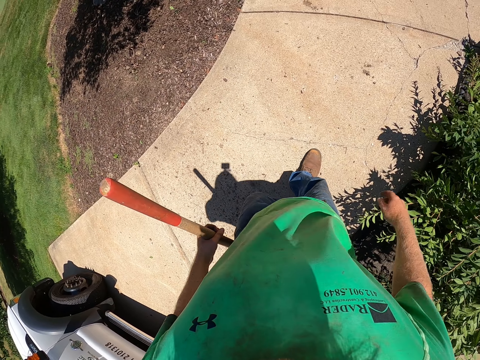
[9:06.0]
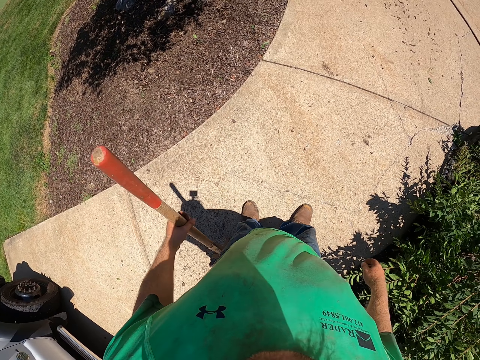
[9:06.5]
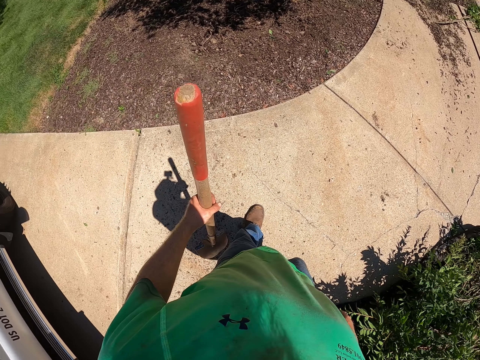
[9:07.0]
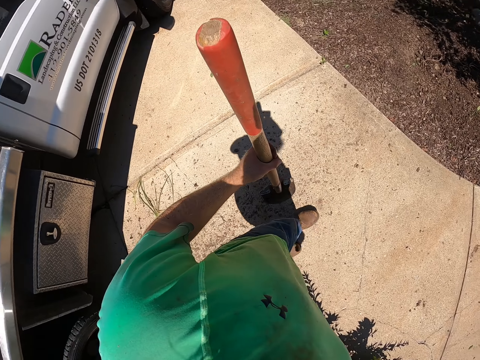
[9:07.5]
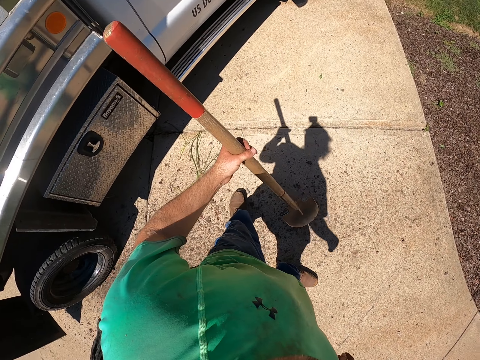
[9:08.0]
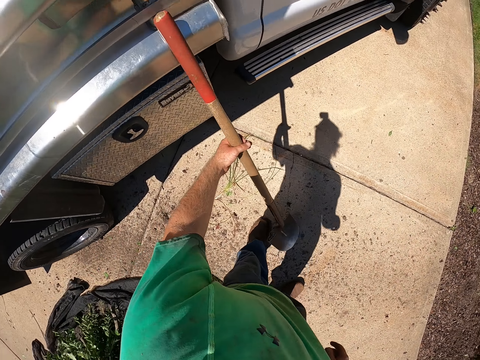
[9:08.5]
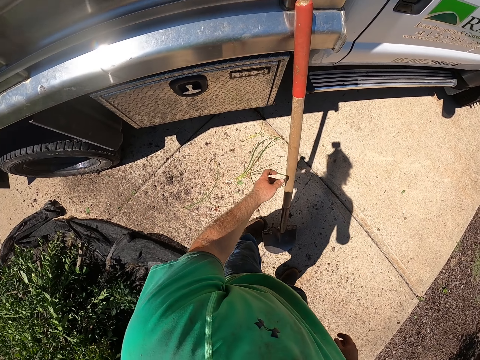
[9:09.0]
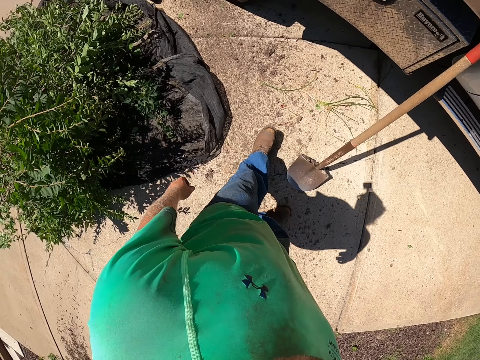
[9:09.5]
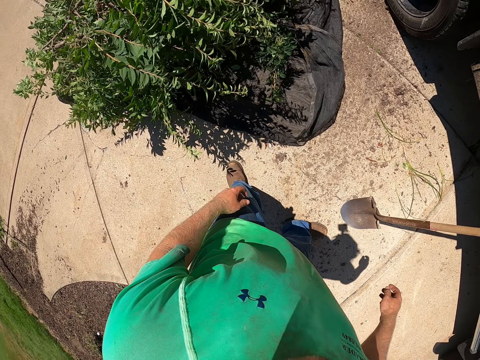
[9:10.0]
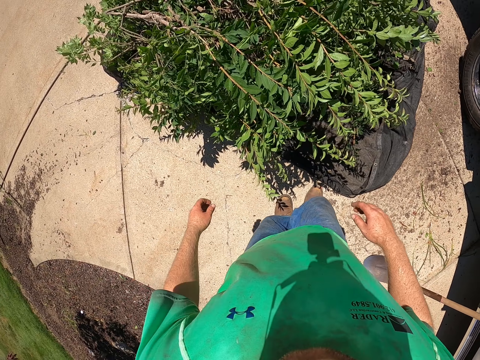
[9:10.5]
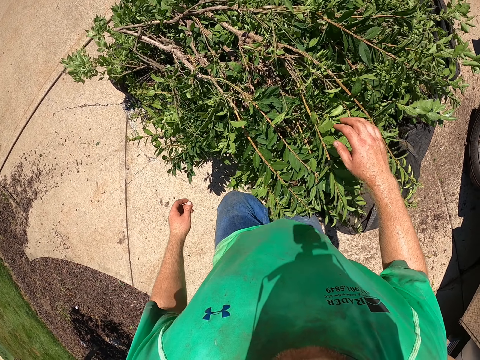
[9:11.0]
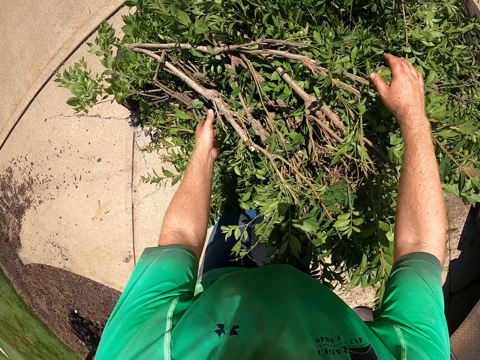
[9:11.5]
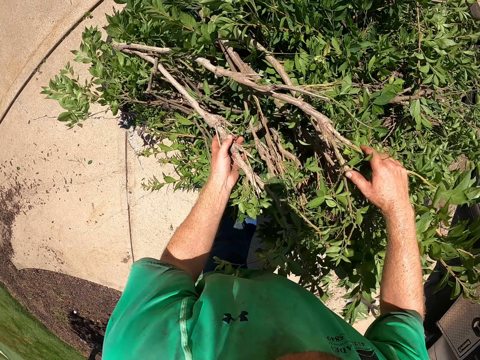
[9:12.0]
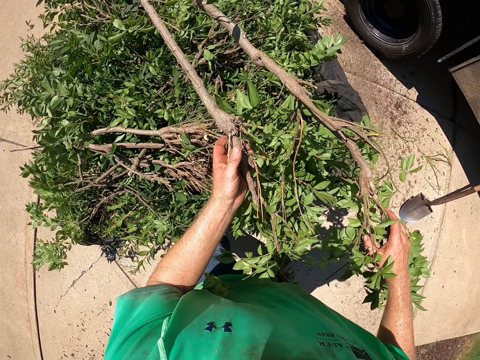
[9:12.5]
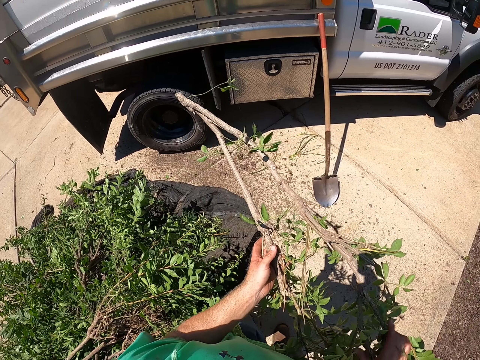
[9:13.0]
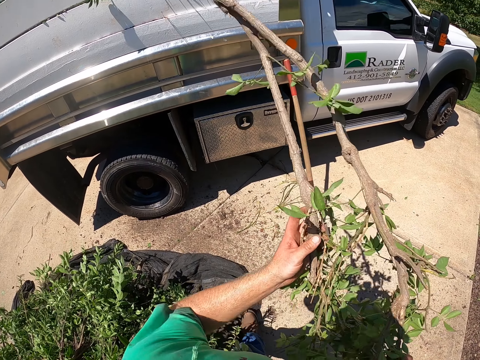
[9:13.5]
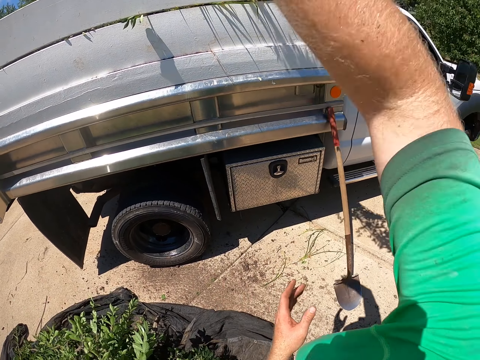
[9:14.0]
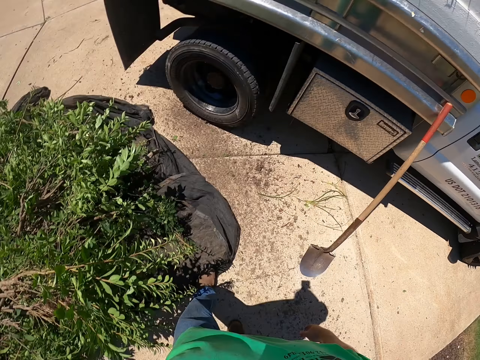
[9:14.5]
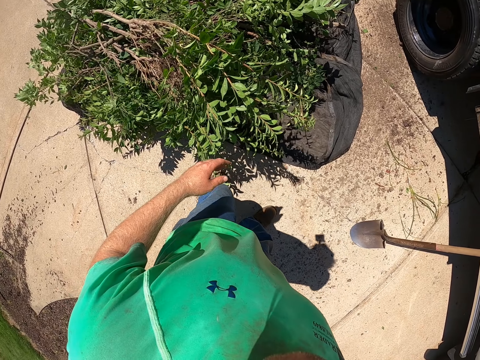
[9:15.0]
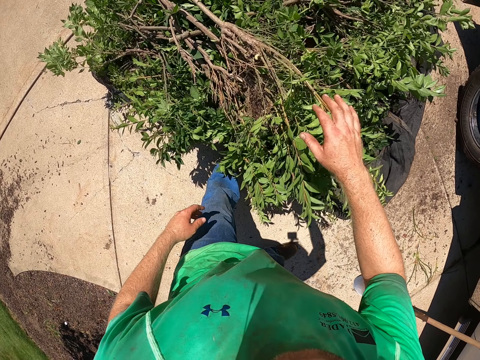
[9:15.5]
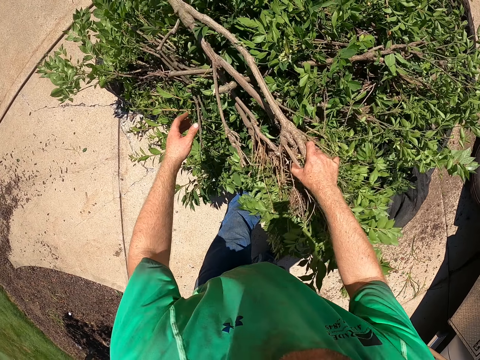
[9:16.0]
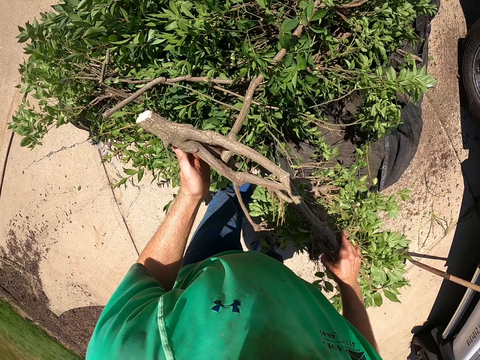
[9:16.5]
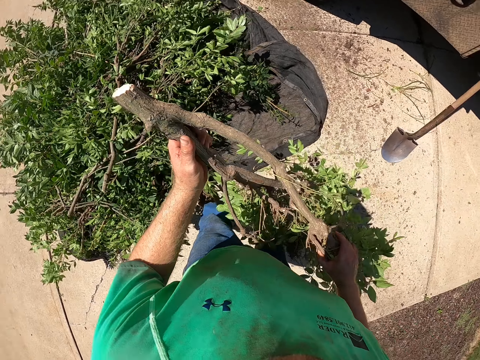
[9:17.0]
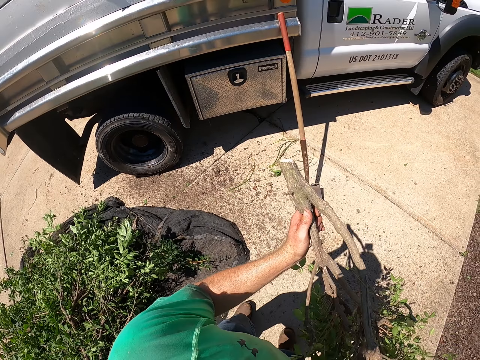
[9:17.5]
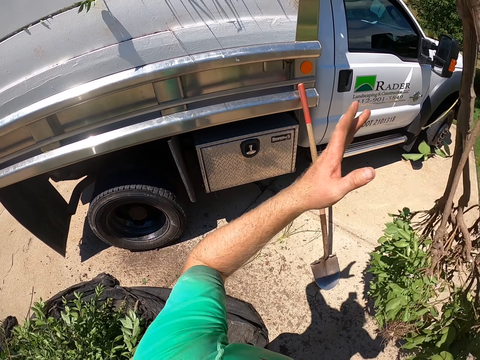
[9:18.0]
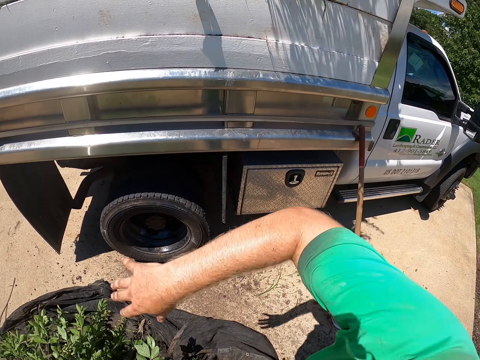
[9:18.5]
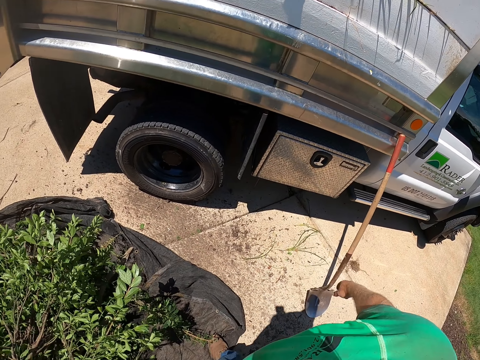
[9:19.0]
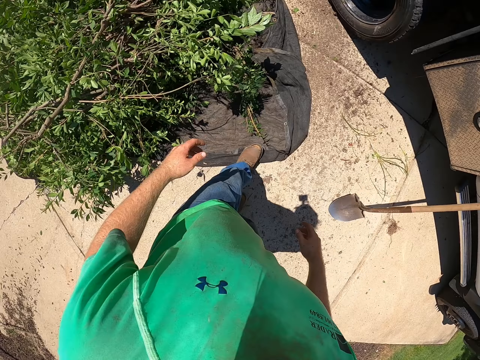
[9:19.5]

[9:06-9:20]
The camera wearer places the shovel against the truck with his left hand. He picks up a felled tree branch from the sack with his hands. He throws the felled tree branch onto the truck with his right hand. He picks up a branch from the net bag with both hands. He throws the branch in the tonneau of the truck with his right hand.

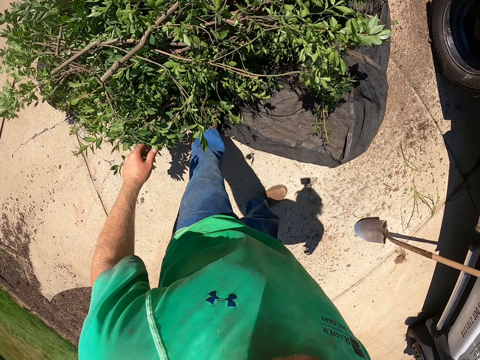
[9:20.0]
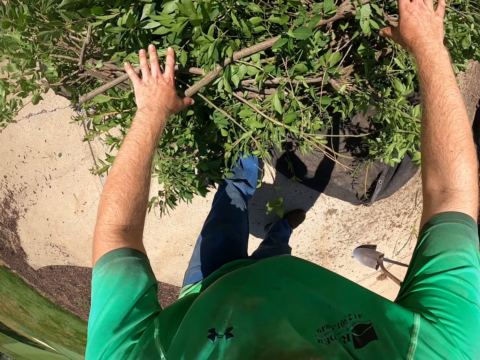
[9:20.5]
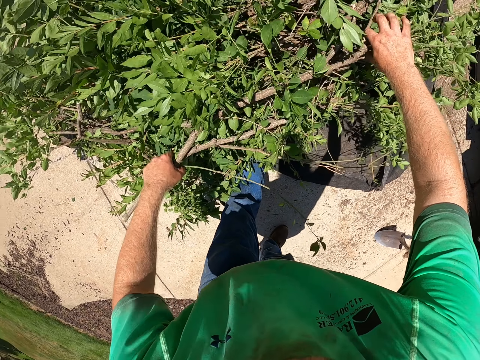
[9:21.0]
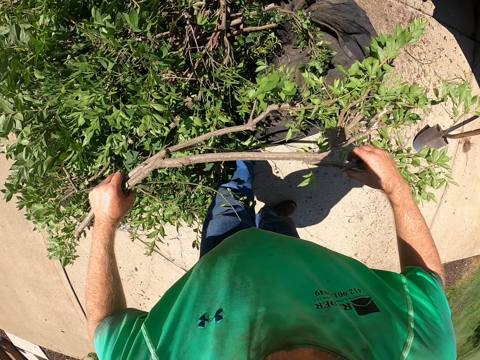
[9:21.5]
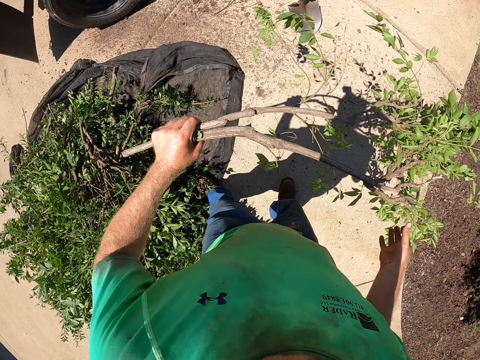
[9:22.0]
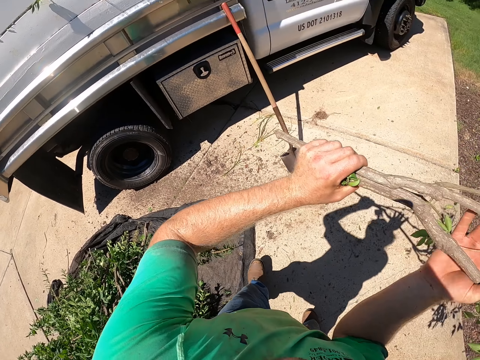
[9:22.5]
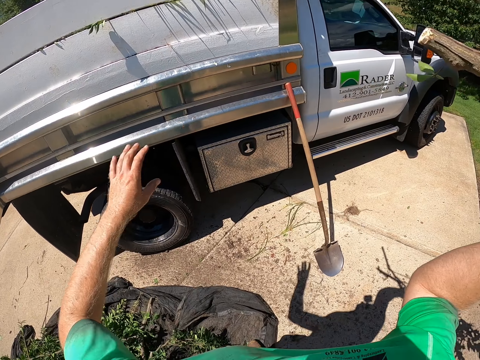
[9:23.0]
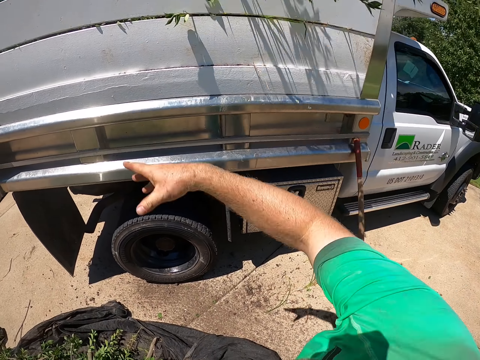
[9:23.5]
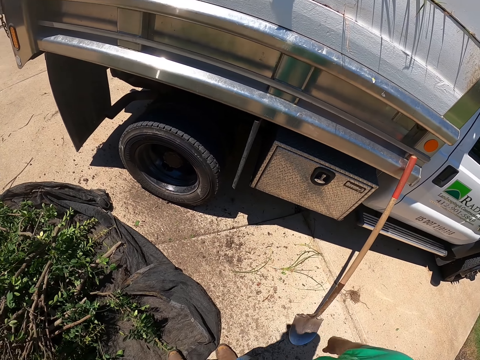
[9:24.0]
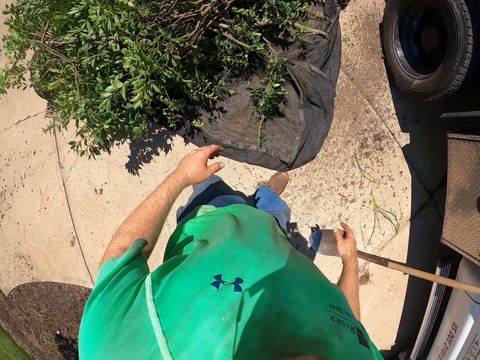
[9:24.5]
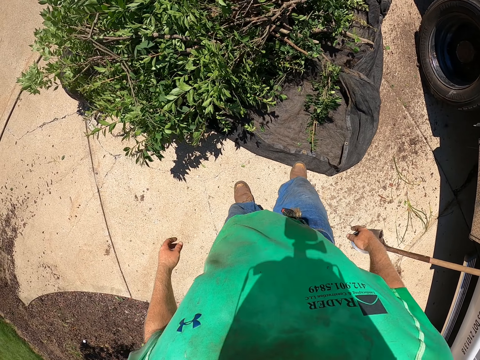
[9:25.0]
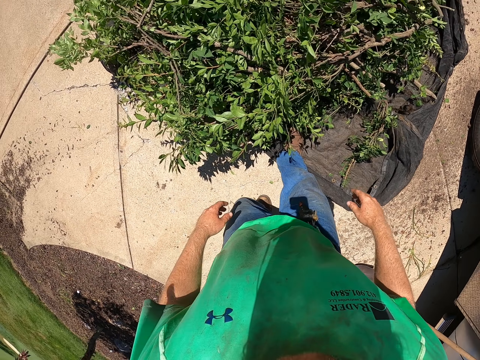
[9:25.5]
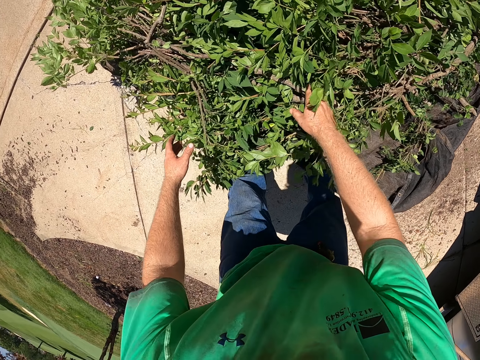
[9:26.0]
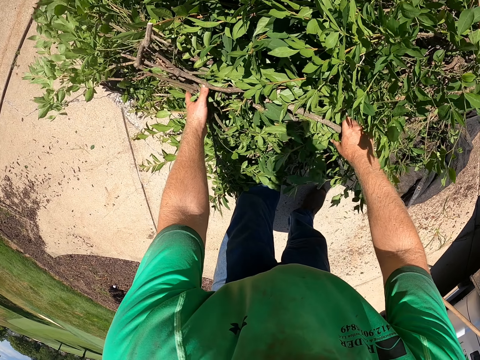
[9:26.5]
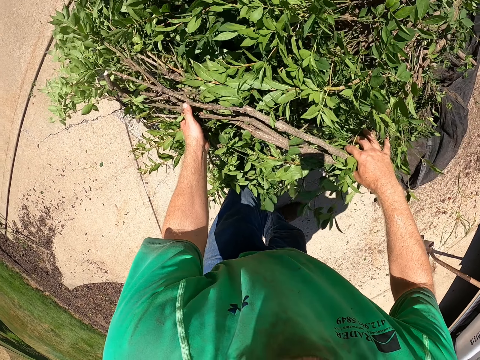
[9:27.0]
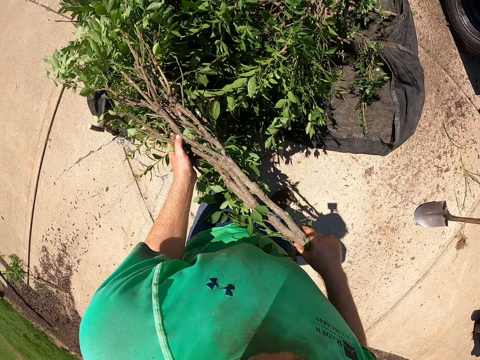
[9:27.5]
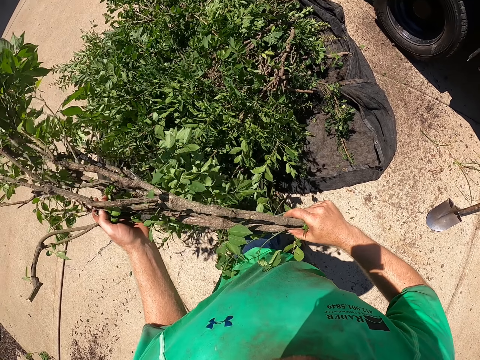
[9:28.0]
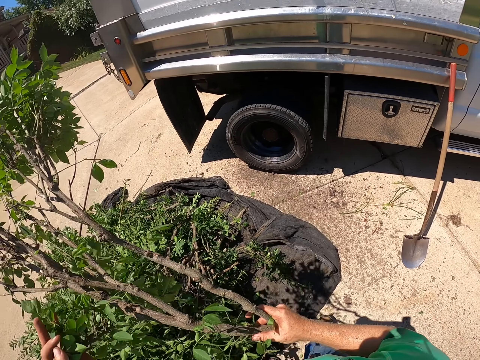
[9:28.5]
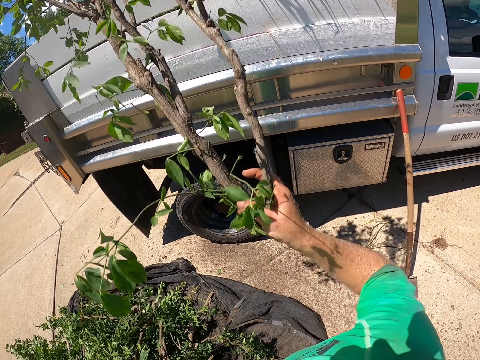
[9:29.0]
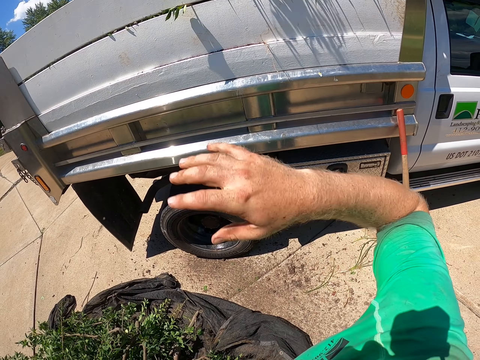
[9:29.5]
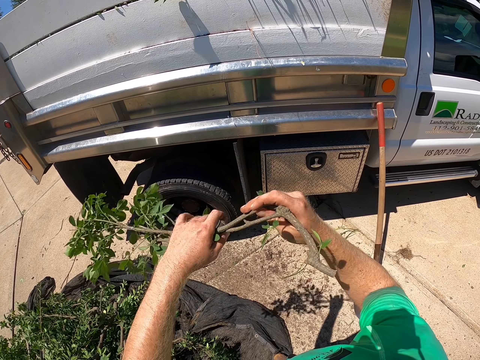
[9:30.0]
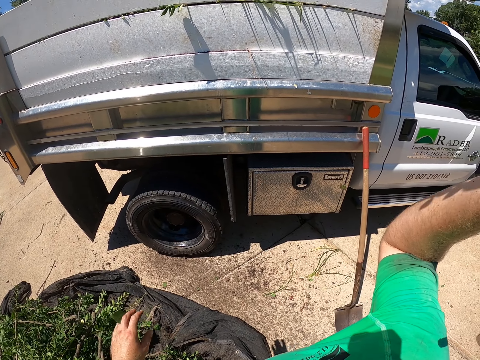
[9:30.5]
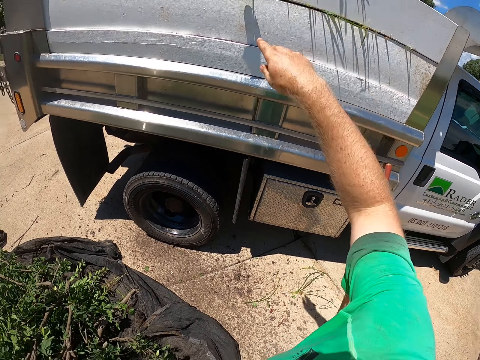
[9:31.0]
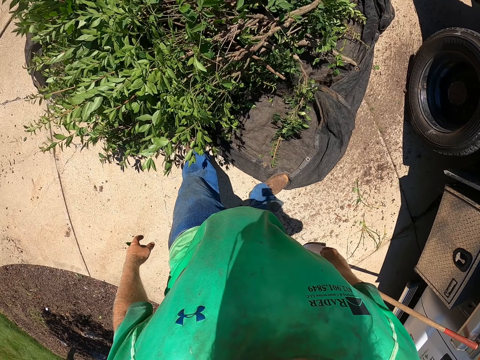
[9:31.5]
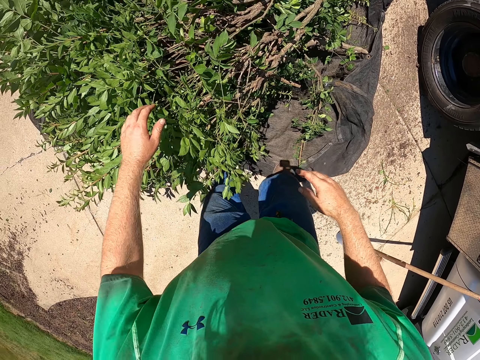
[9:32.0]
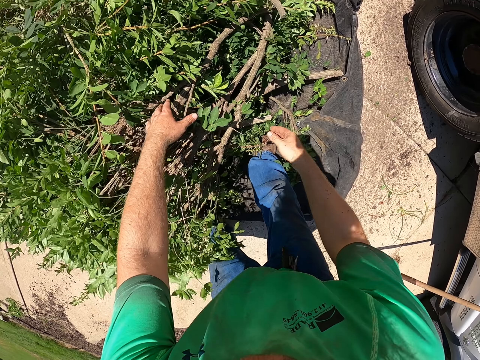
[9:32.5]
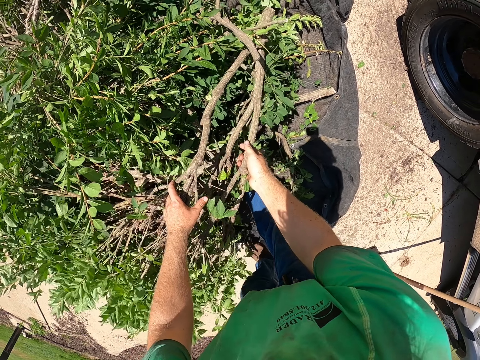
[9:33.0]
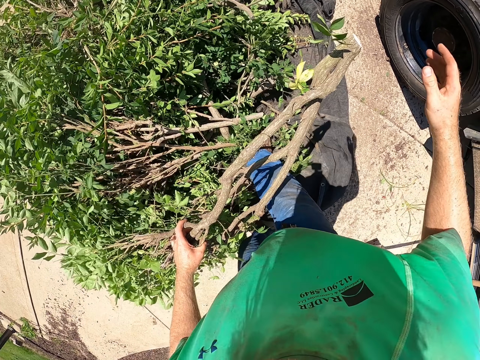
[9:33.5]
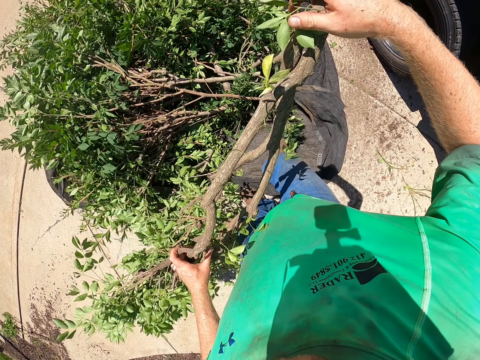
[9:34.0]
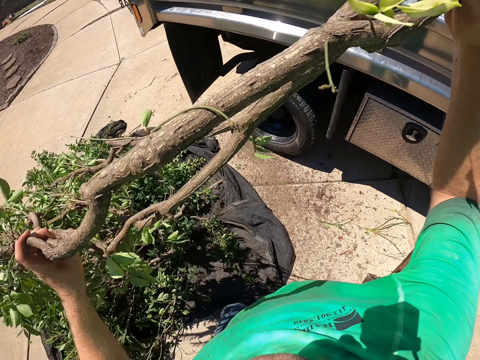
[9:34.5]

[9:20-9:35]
The camera wearer picks up a branch from the net bag with both hands. He throws the branch in the tonneau of the truck with his right hand. He picks up a branch from the net bag with both hands. He throws the branch in the tonneau of the truck with his right hand. He passes a branch to his right hand from his left hand. He throws the branch in the tonneau of the truck with his right hand. He picks up a branch from the net bag with both hands.
